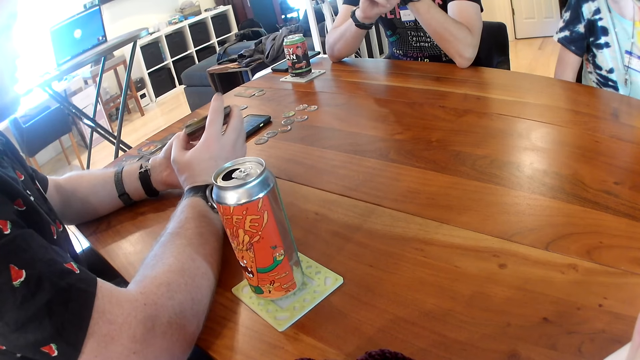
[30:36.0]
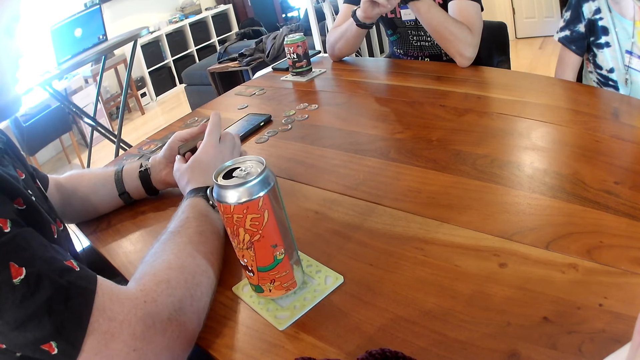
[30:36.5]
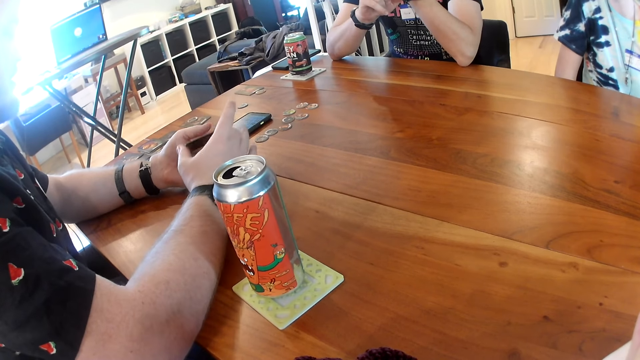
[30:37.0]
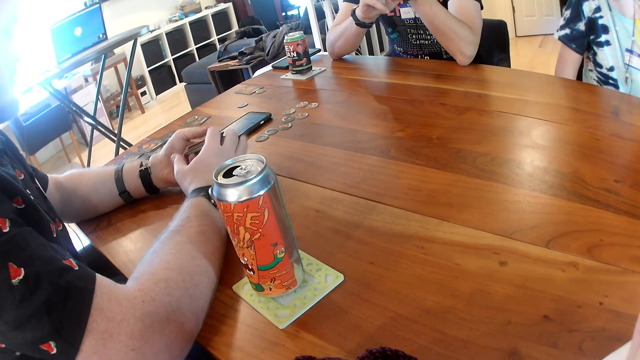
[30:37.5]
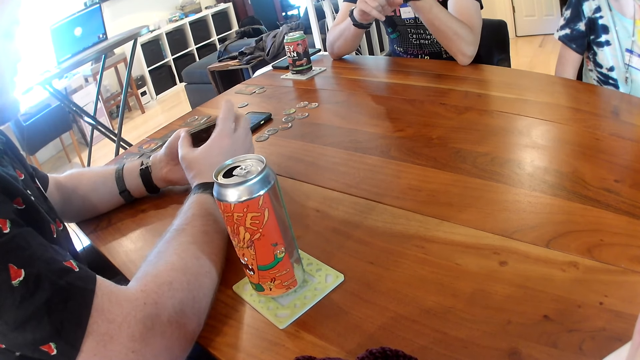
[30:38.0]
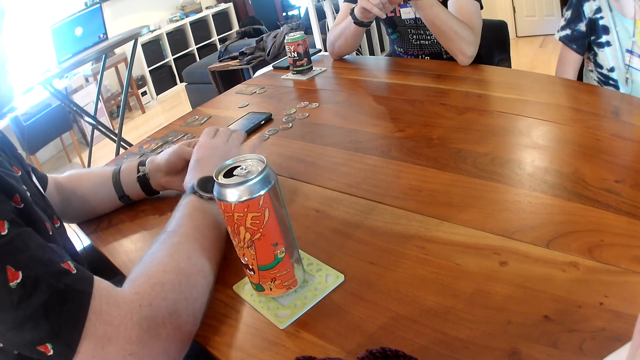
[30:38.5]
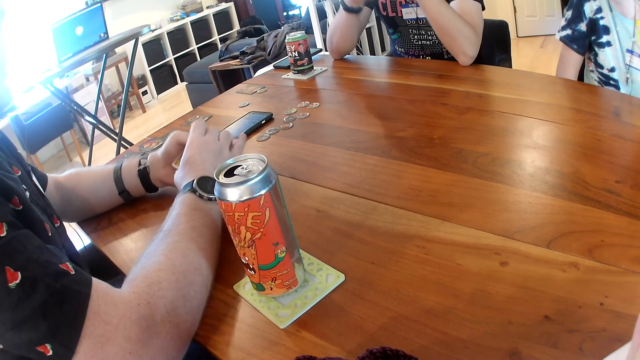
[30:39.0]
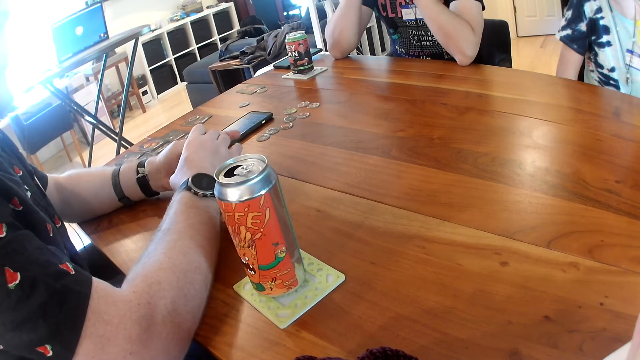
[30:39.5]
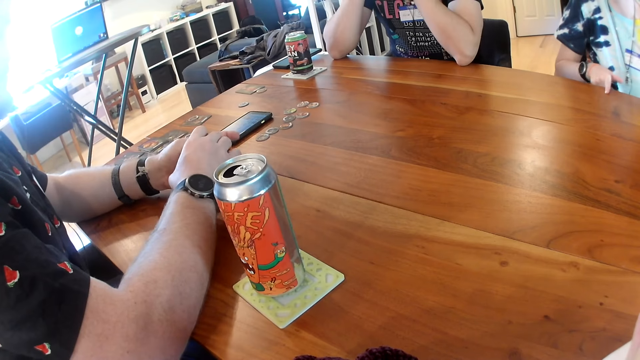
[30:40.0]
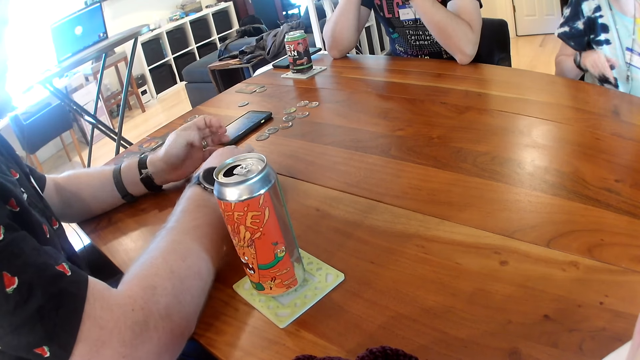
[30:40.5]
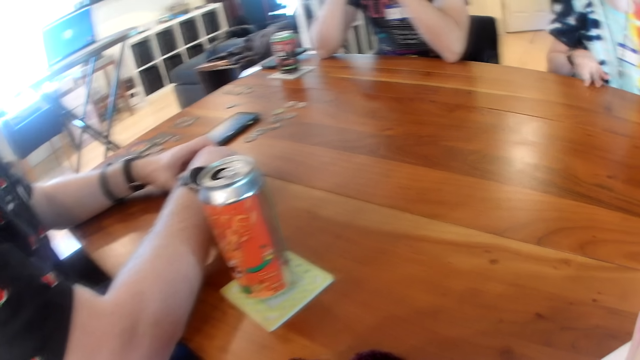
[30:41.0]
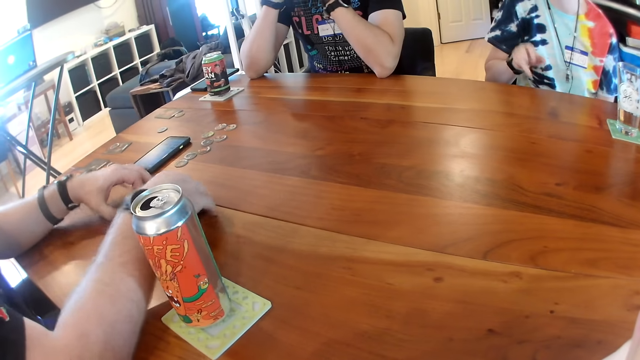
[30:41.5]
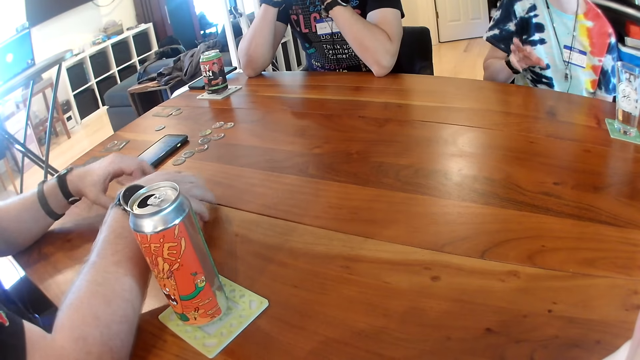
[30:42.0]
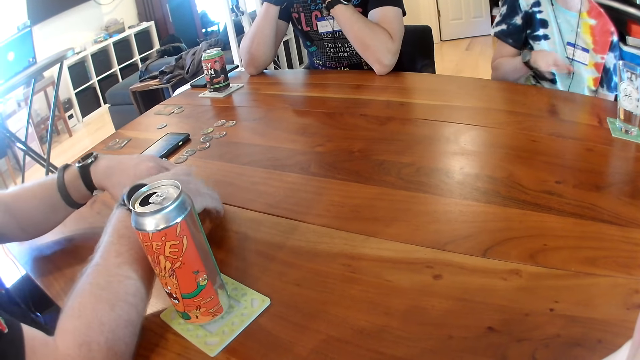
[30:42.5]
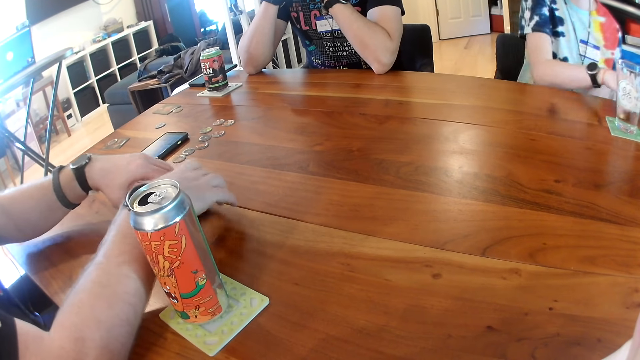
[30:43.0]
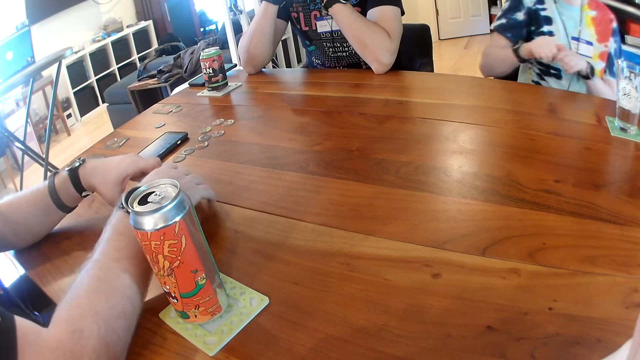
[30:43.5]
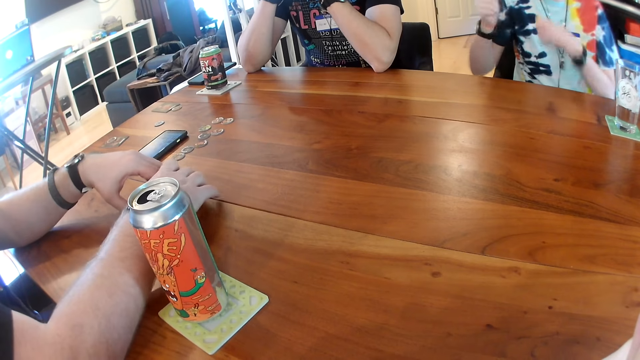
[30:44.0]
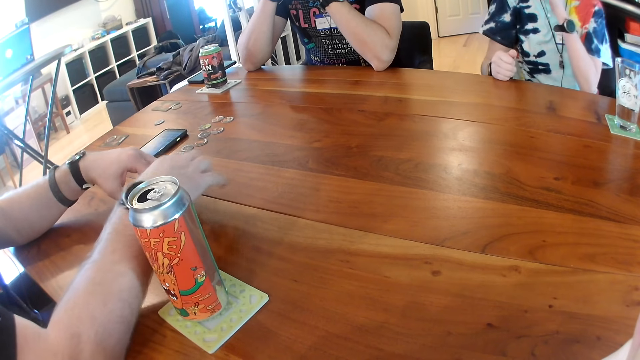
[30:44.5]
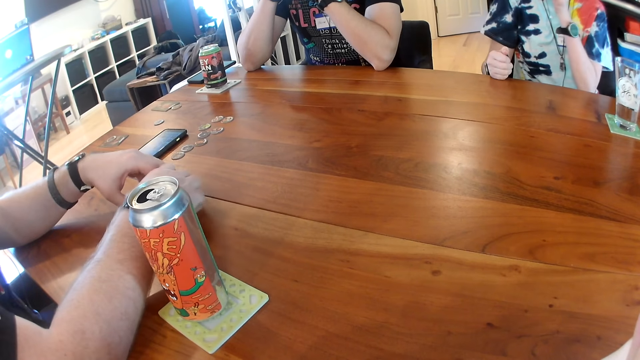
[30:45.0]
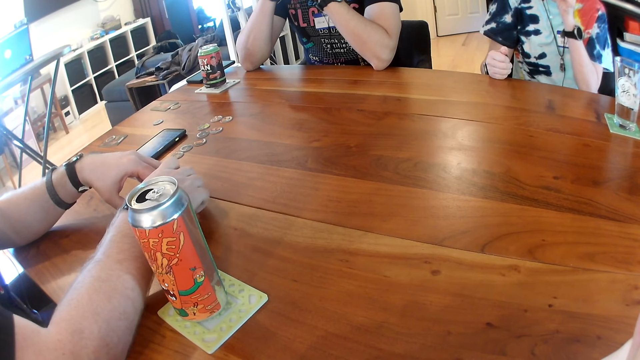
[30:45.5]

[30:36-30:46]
A man drops the cards in his right hand on the table. The man shuffles the cards on the table with his two hands. A woman picks up a lipstick from the table with her right hand. The woman opens the lipstick with her right hand.

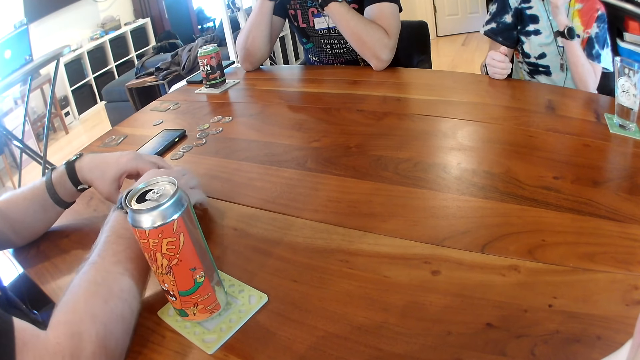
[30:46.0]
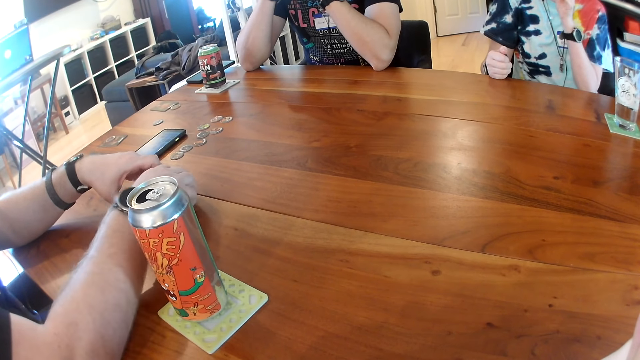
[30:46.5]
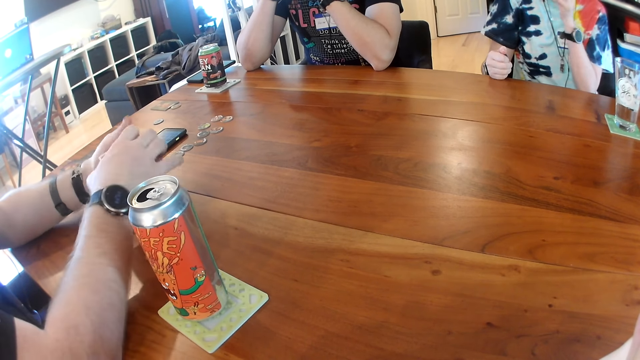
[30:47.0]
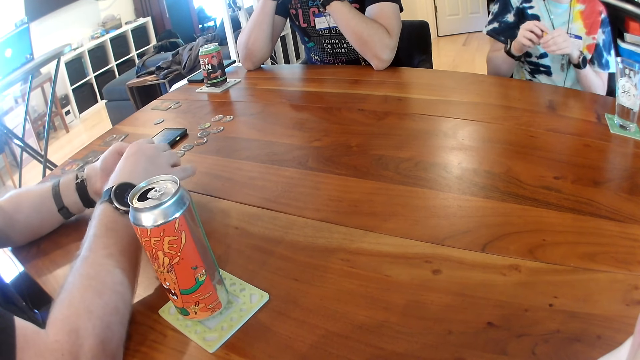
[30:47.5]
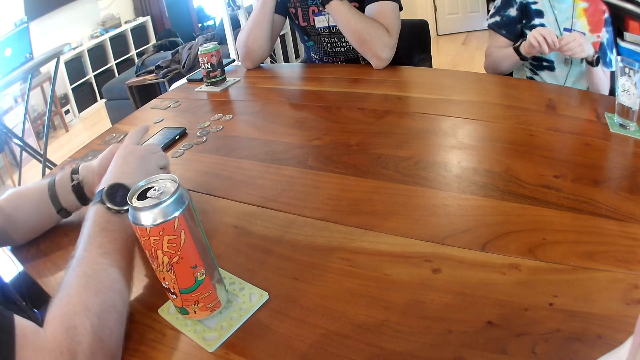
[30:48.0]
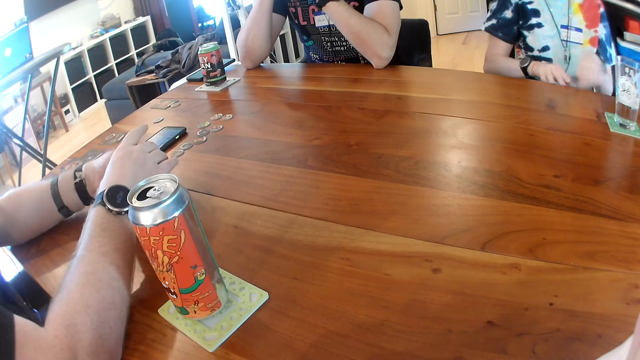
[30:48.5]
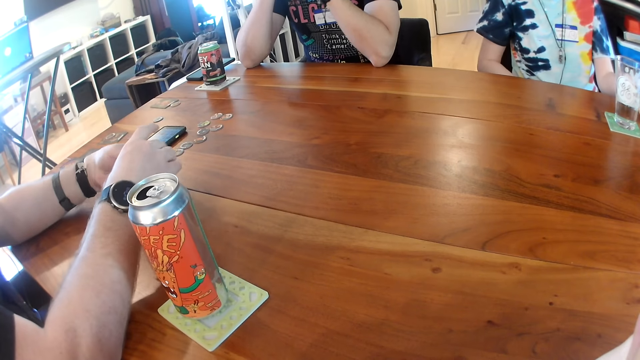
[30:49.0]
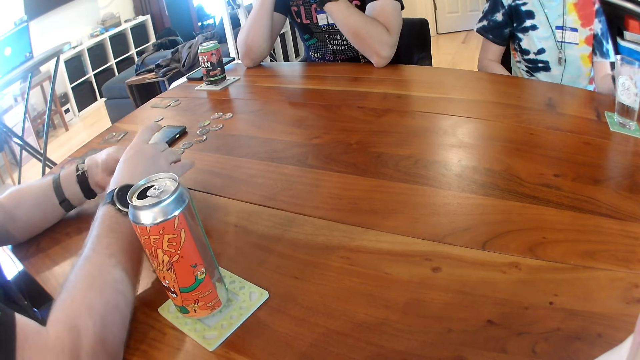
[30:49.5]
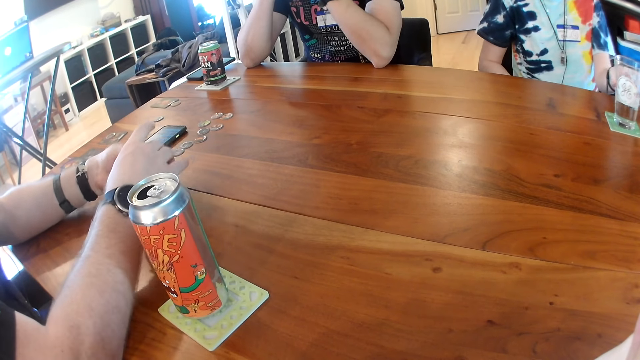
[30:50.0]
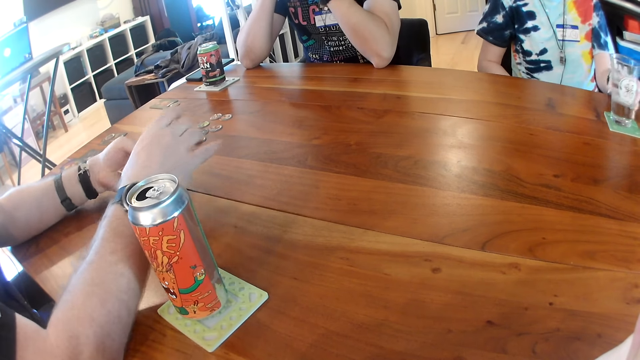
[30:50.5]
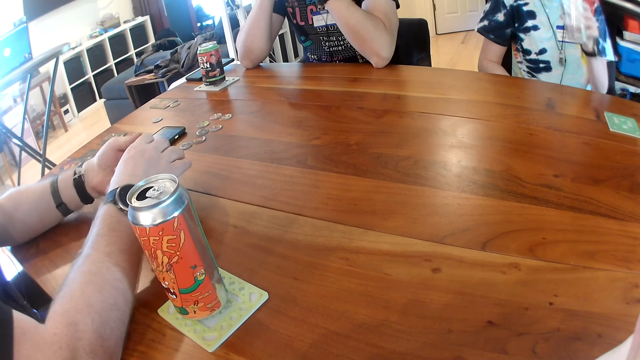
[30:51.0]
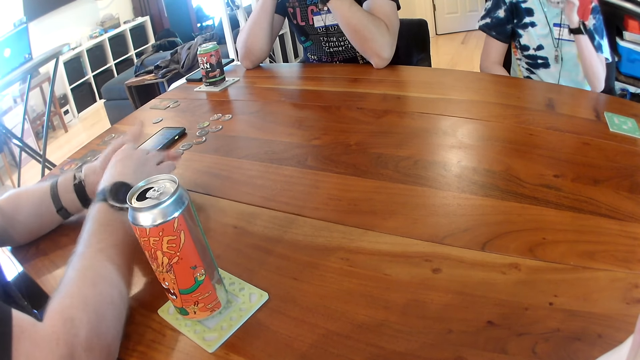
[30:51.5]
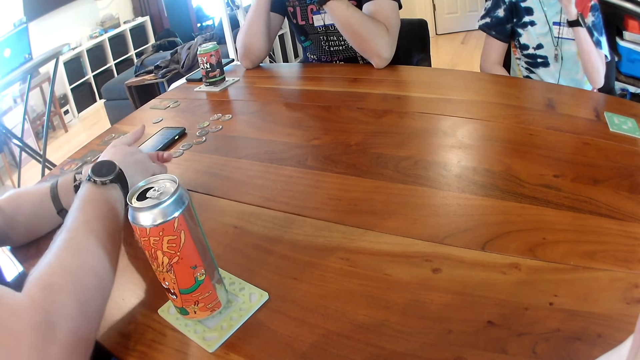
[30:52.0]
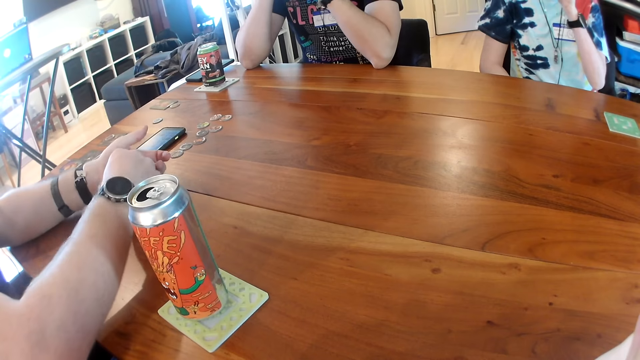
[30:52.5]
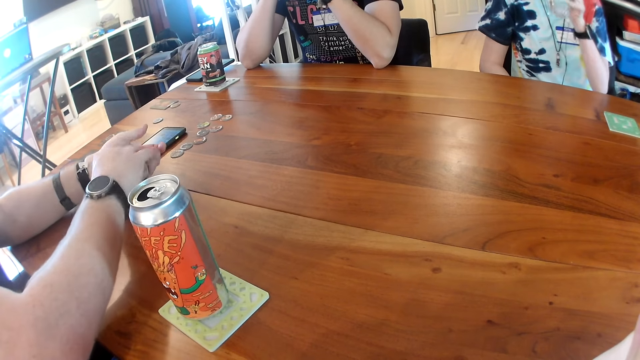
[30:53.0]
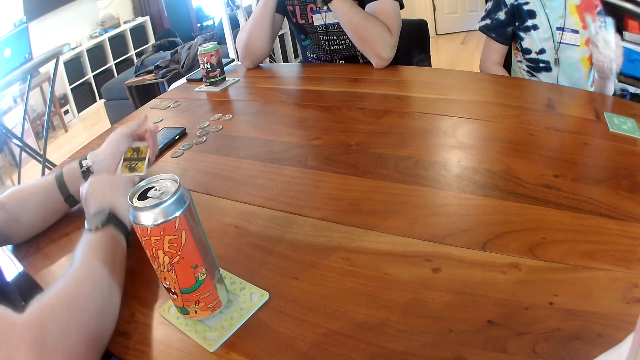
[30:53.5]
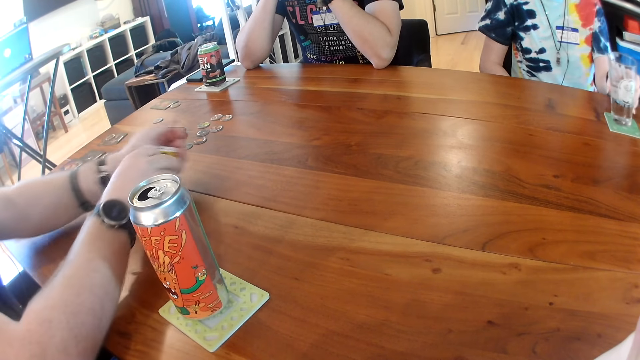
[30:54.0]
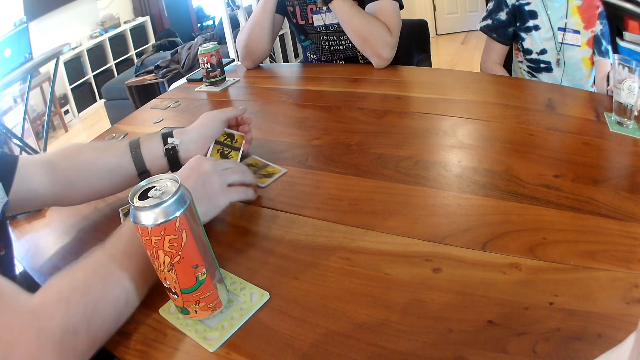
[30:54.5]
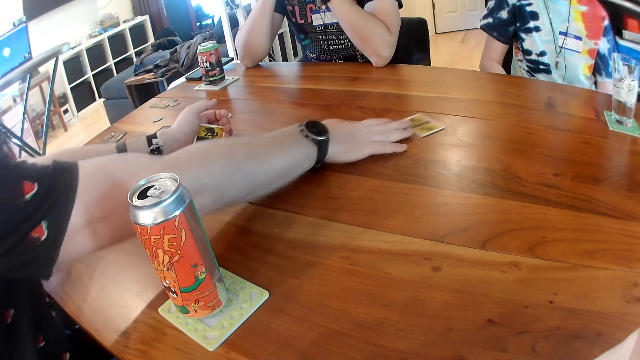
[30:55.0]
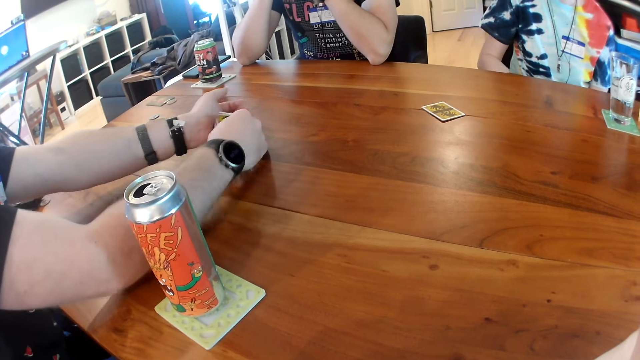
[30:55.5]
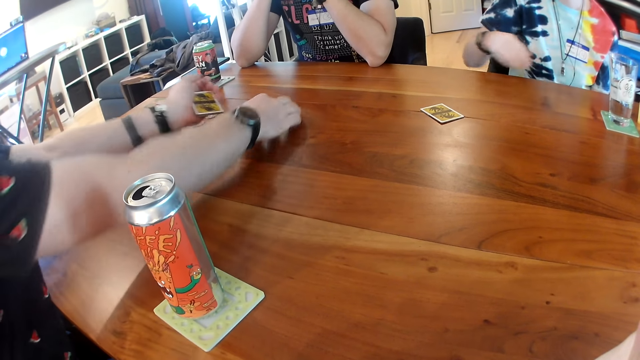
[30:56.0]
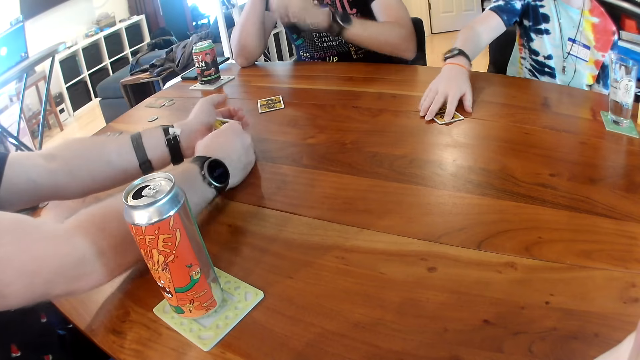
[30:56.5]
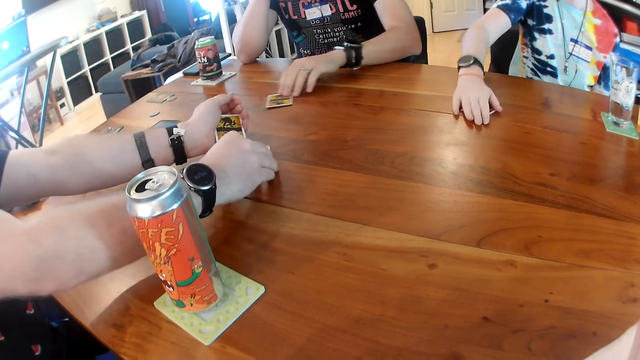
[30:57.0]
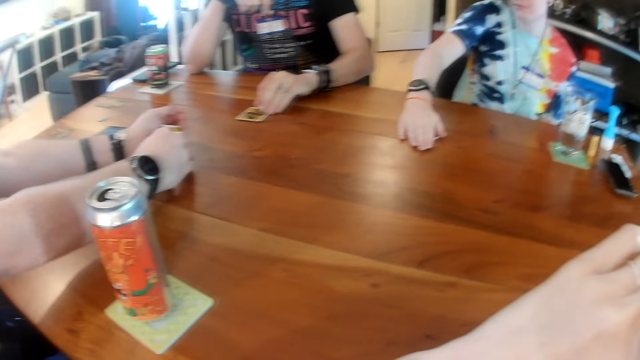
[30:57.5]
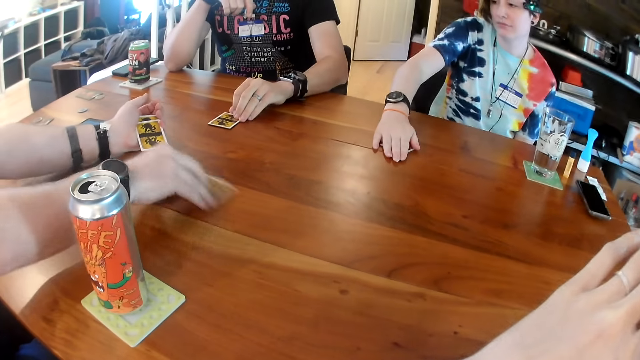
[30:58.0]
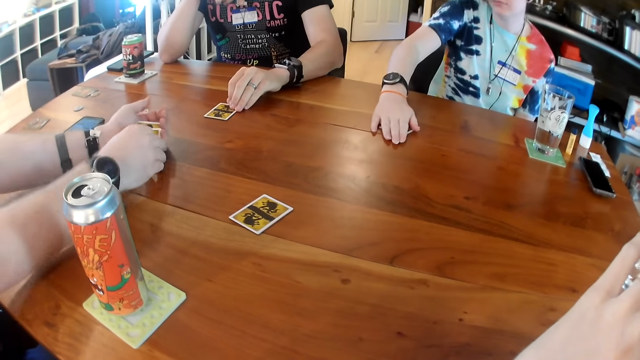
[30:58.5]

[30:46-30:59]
A man picks up the cards from the table with his right hand. A woman covers the lipstick with her right hand. The man shuffles the cards with his two hands. The woman places the lipstick on the table with her left hand. She takes a glass of water from the table with her left hand, and drinks from the glass in her left hand. The man removes a card from his left hand with his right hand, and places the card on the table with his right hand. He removes a card from his left hand with his right hand, and places the card on the table with his right hand. The man distributes the cards. The man removes a card from his left hand with his right hand, and places the card on the table with his right hand. The man removes a card from his left hand with his right hand. The woman moves a card on the table with her right hand. Another man moves a card on the table with his left hand. The first man places the card on the table with his right hand.
